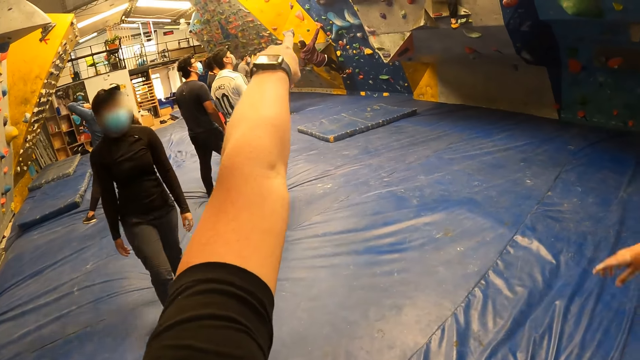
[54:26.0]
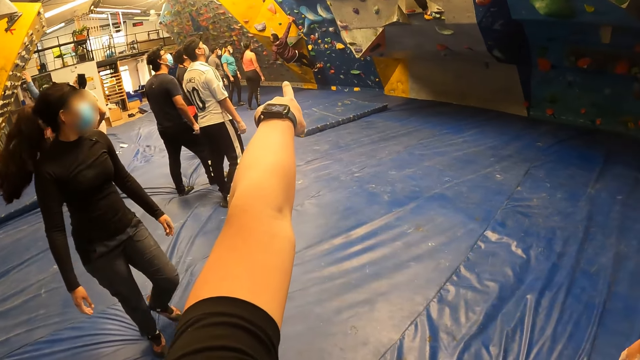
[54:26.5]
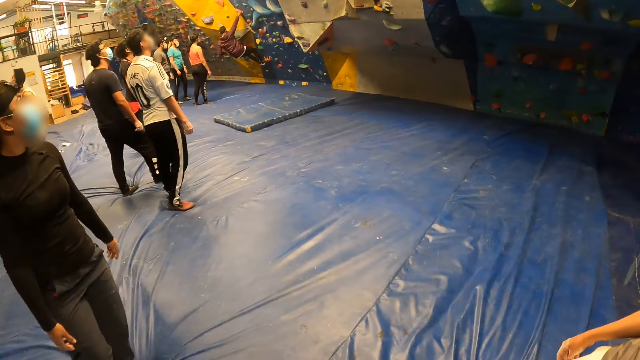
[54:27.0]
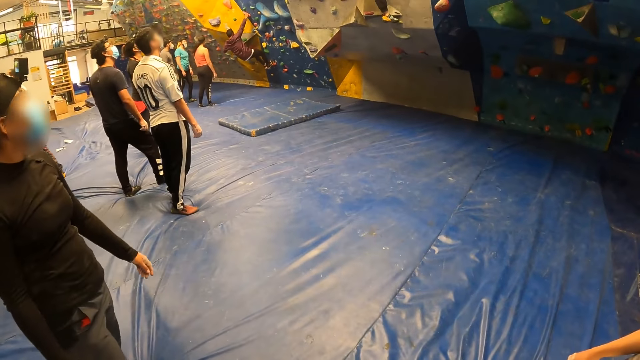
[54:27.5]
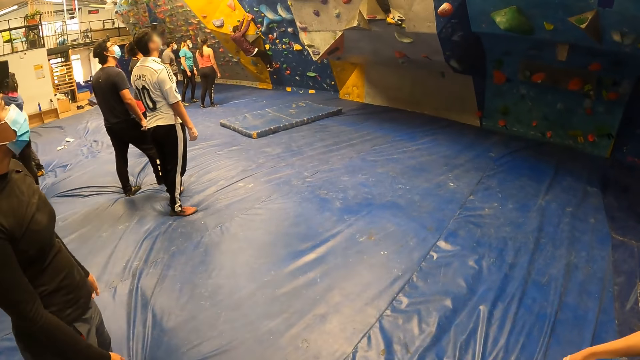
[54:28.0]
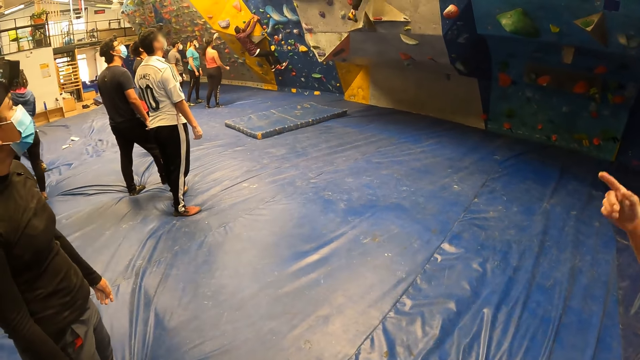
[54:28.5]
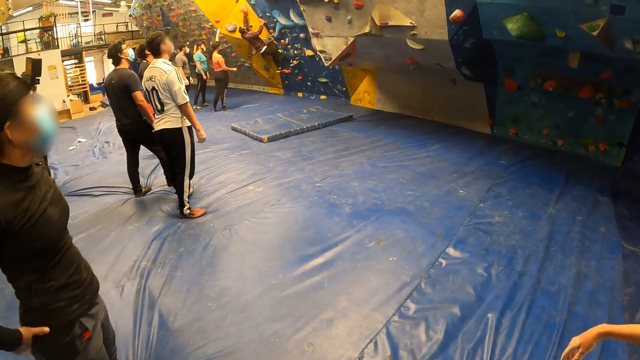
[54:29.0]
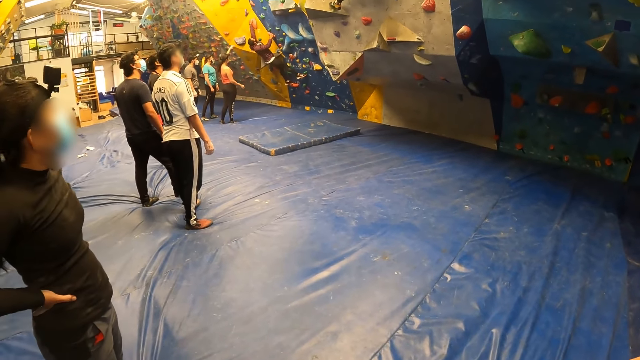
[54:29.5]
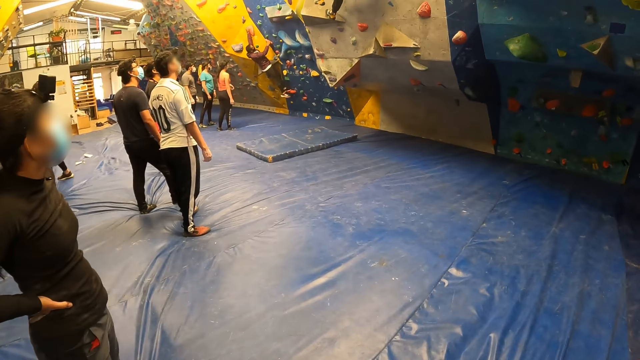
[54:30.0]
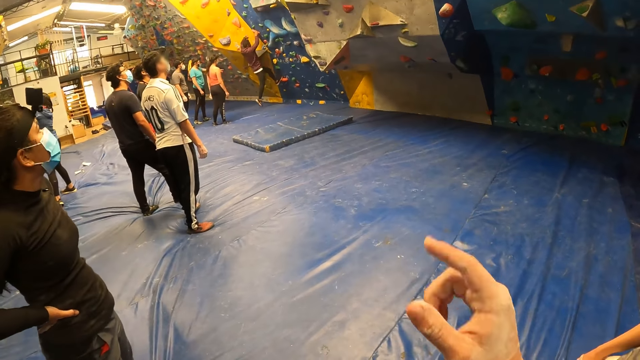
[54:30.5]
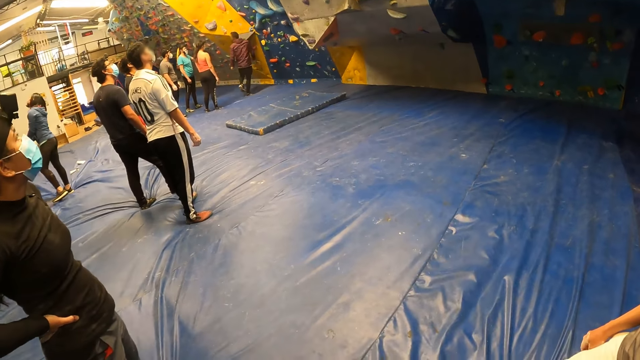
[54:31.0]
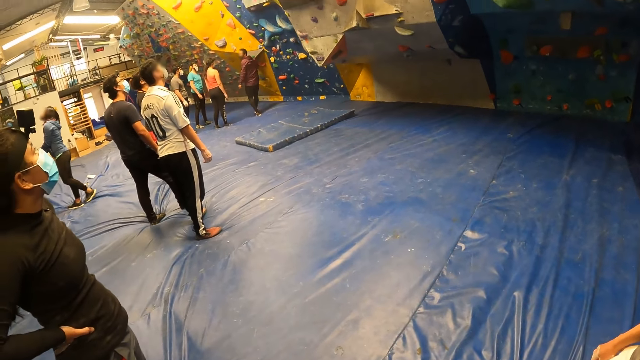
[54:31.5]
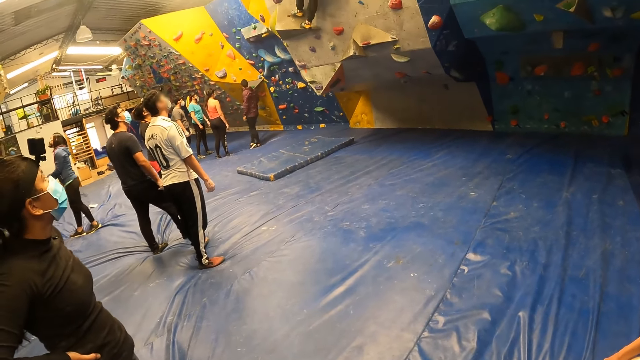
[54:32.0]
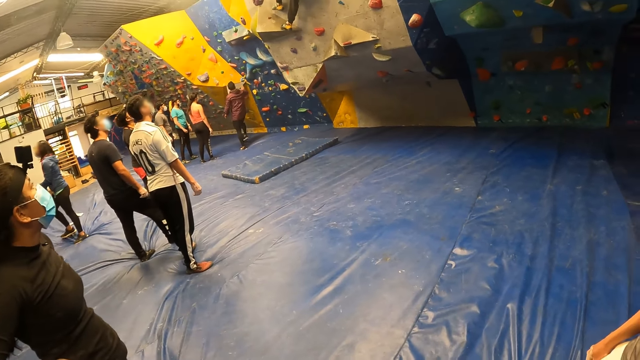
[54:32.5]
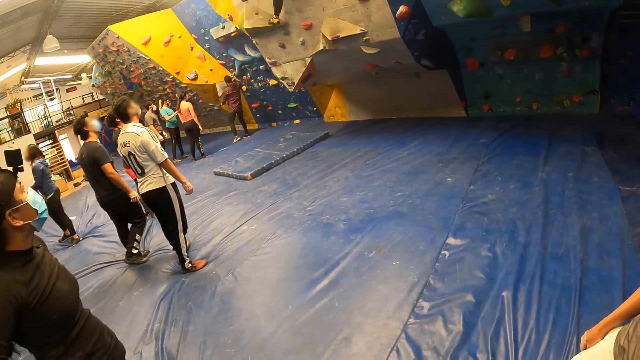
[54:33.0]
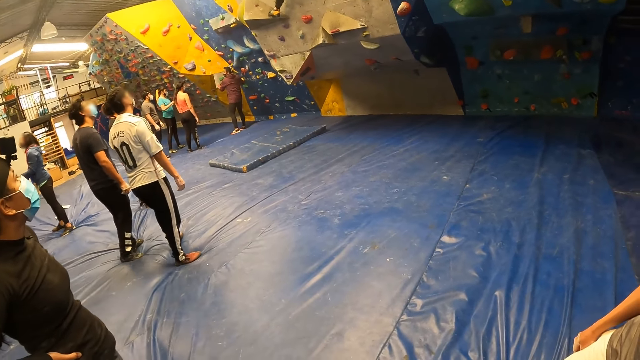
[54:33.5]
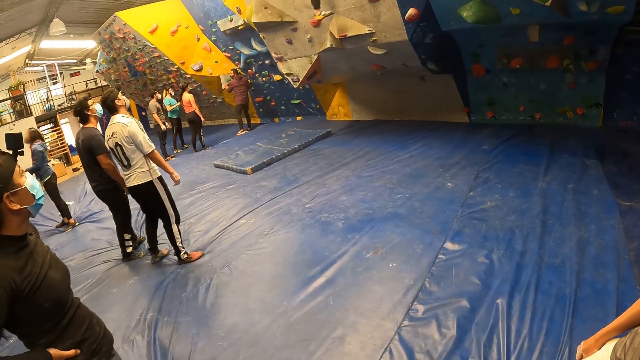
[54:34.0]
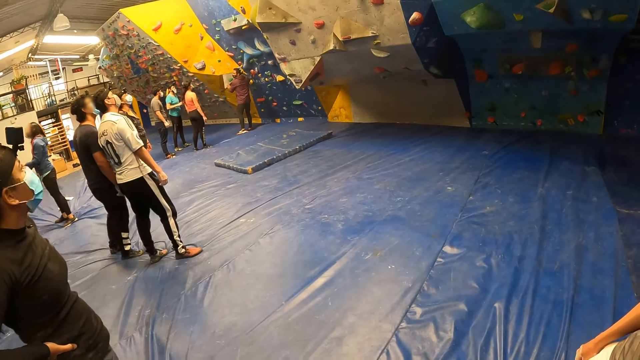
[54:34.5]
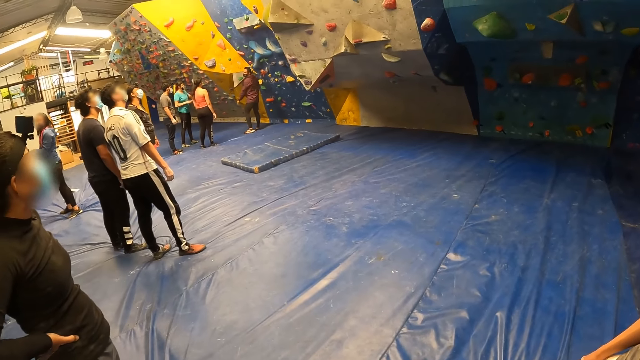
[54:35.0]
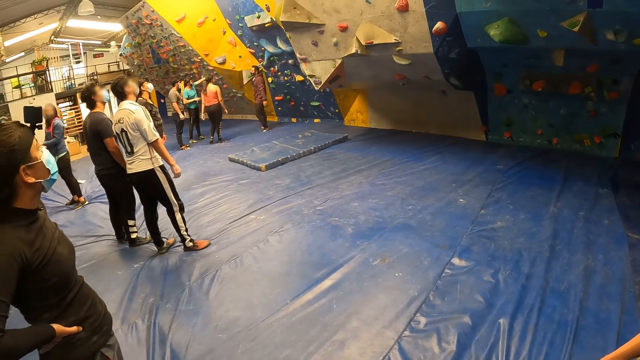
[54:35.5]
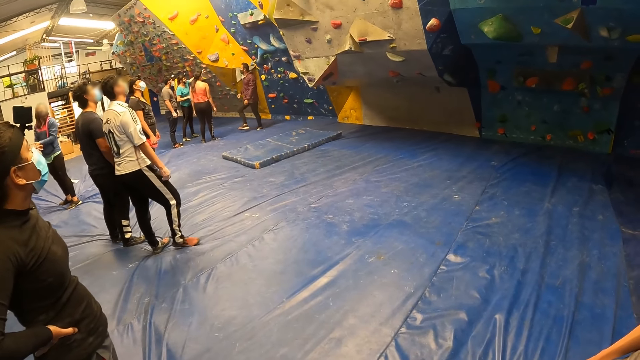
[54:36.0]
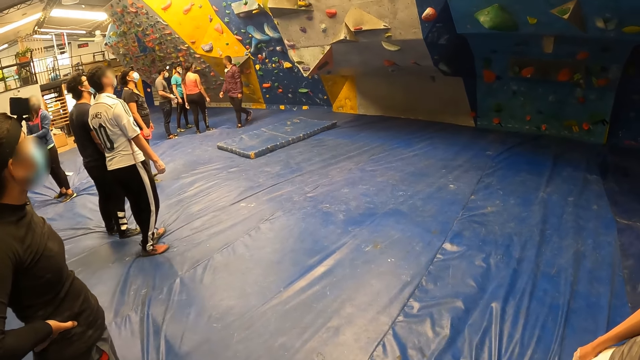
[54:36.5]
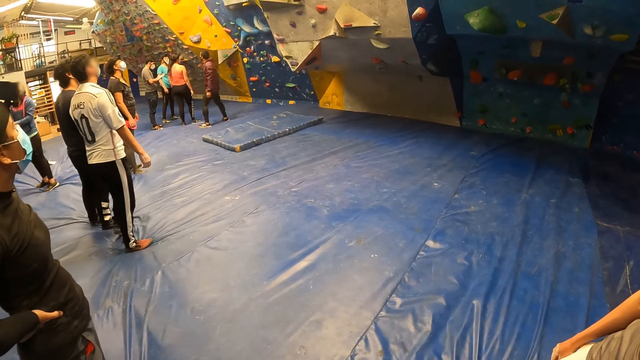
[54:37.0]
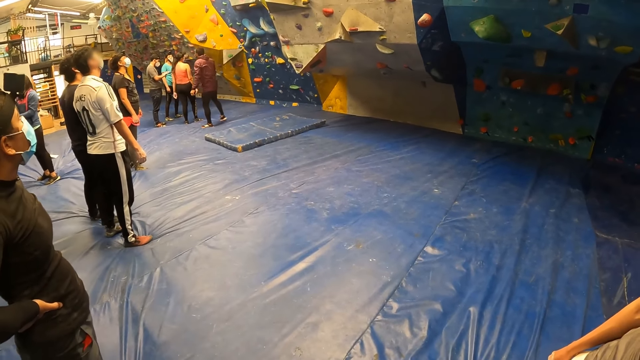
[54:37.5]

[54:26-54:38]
A woman walks towards the camera wearer. The camera wearer looks around. He points towards the bouldering wall with his right hand.

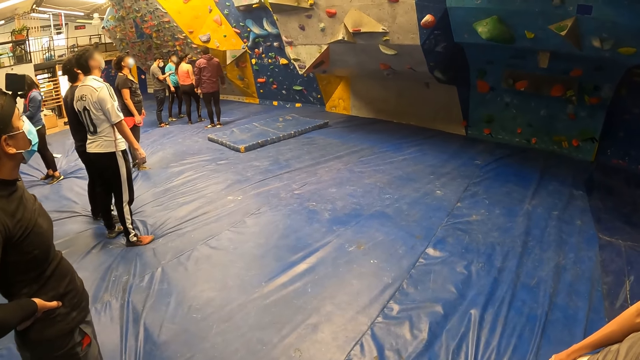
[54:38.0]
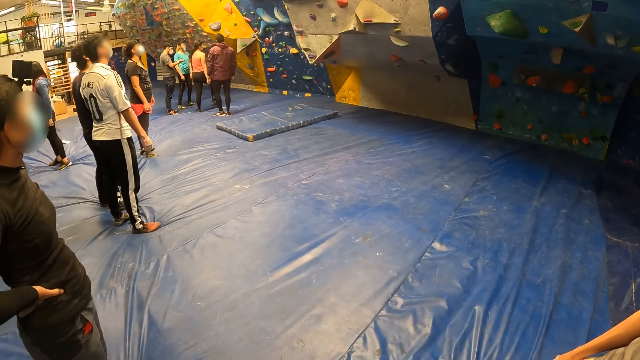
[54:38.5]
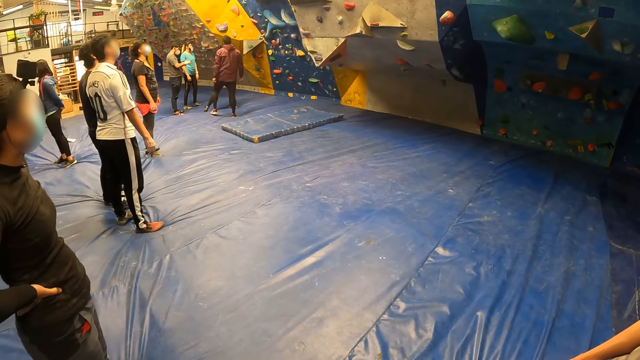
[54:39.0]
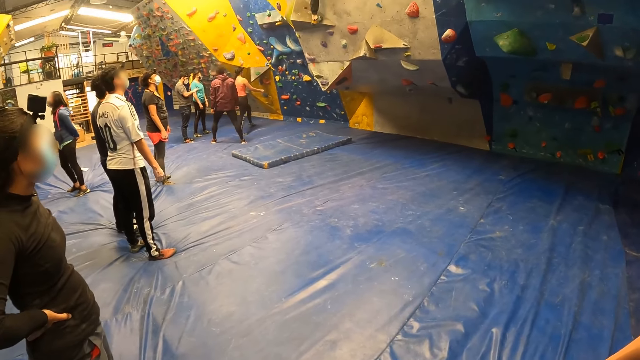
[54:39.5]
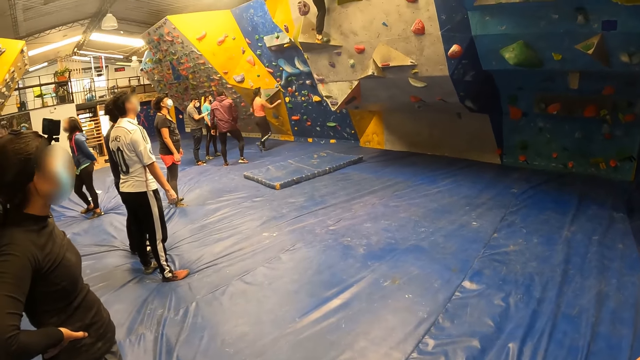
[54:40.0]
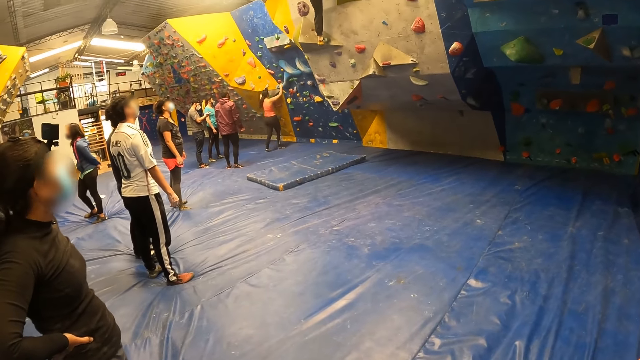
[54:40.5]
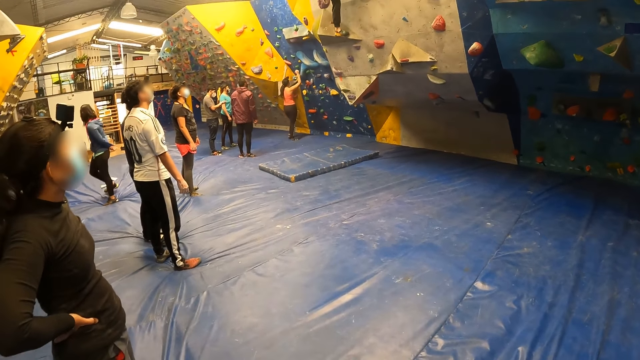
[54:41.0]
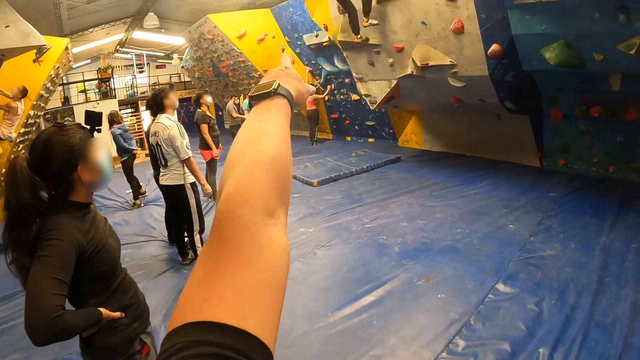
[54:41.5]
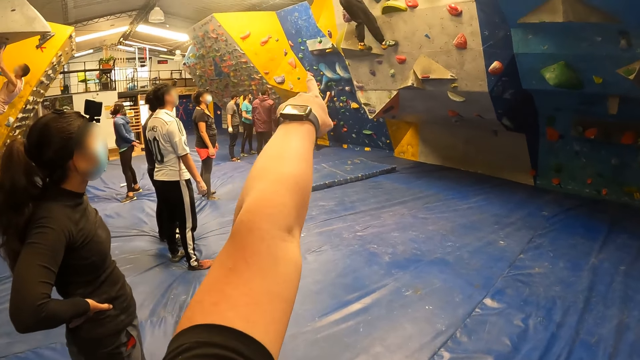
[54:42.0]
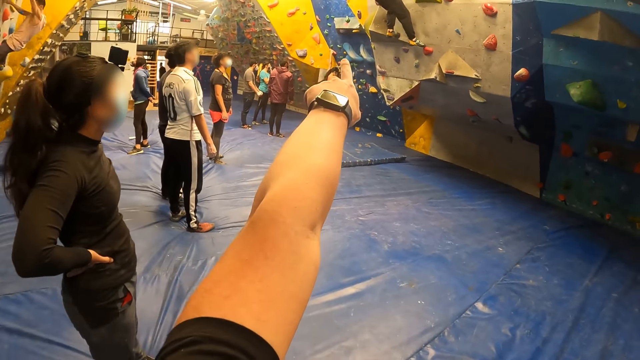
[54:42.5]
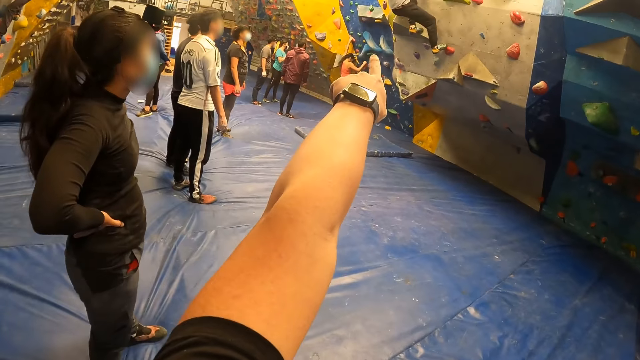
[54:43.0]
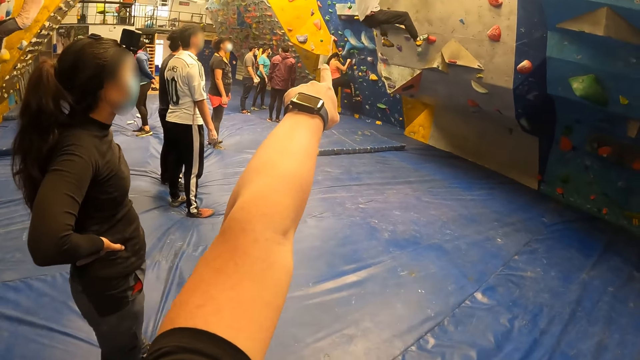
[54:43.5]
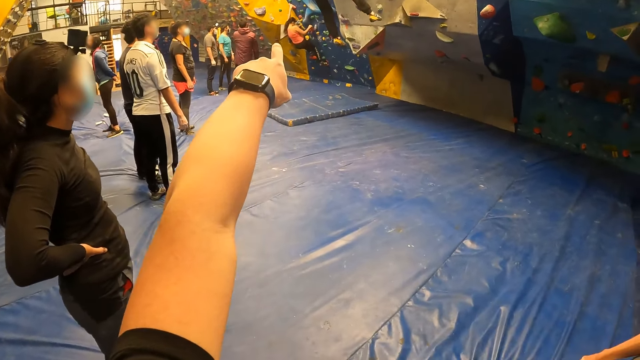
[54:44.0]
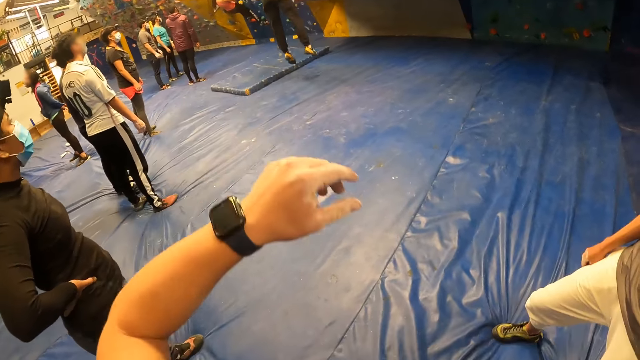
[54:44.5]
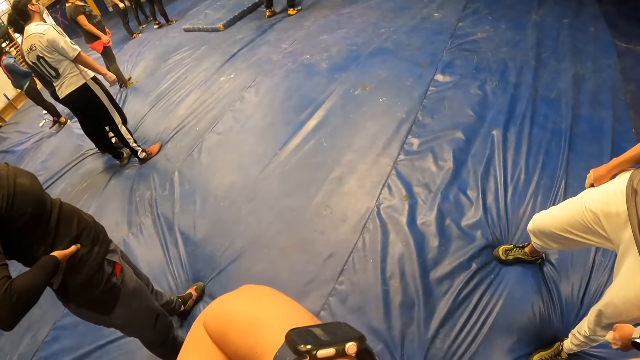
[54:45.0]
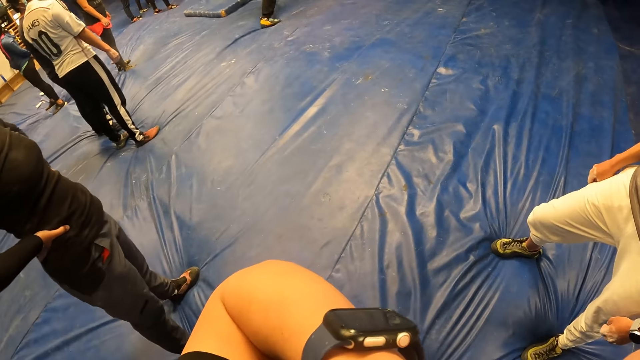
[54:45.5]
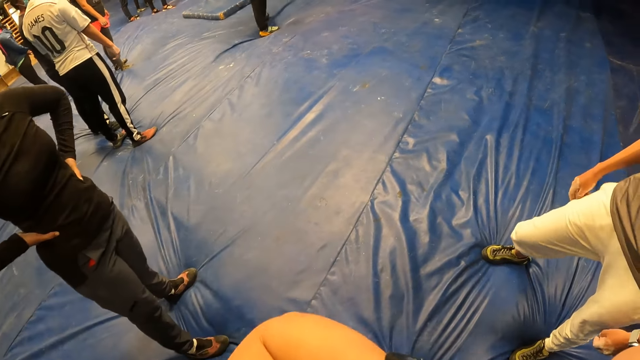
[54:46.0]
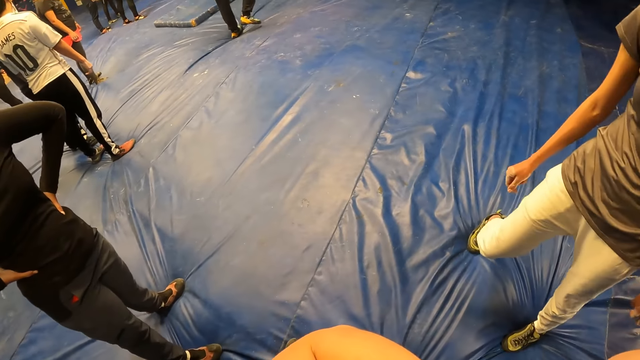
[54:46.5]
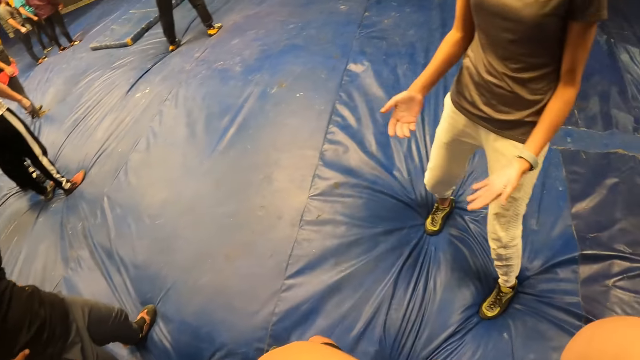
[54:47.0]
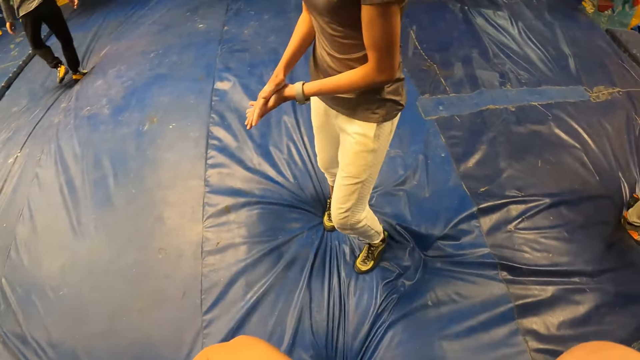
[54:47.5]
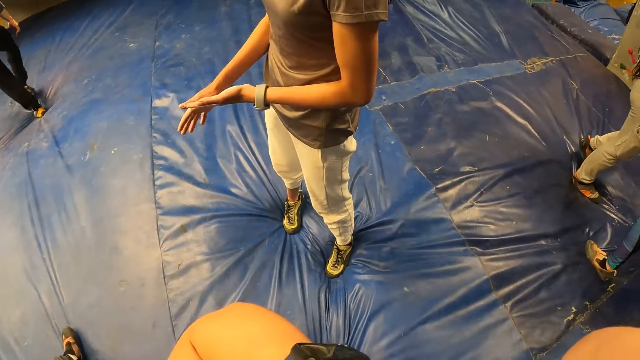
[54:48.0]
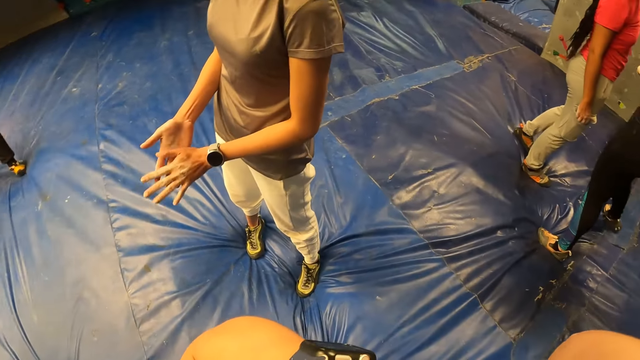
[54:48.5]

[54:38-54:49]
The camera wearer points towards the bouldering wall with his left hand. He stares around. He touches his face with his left hand.
